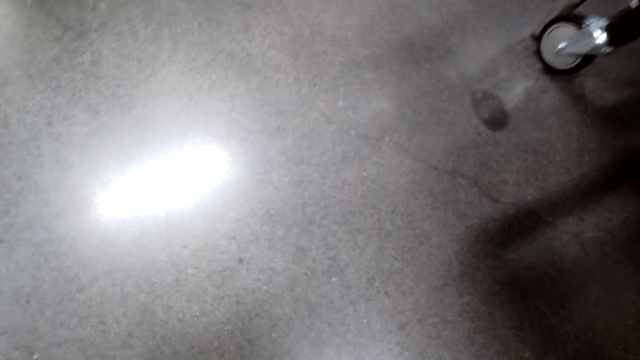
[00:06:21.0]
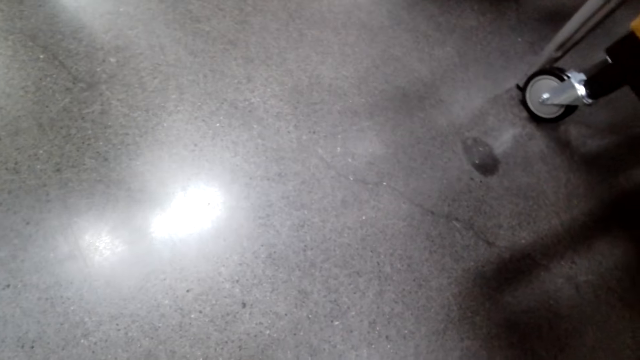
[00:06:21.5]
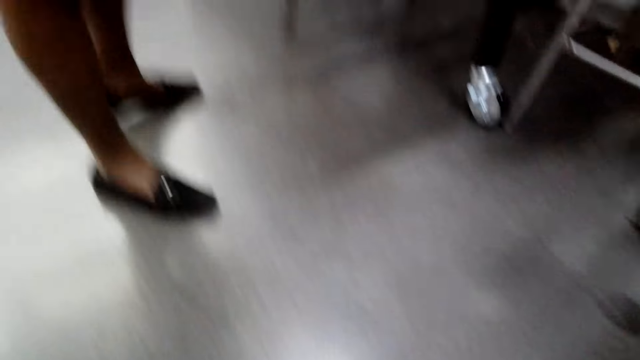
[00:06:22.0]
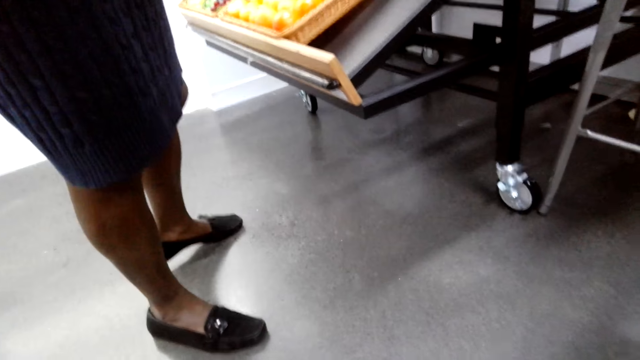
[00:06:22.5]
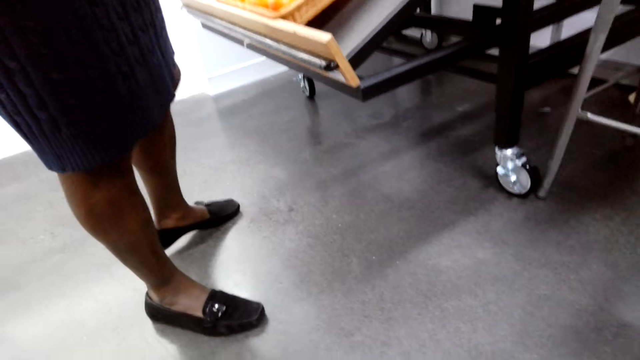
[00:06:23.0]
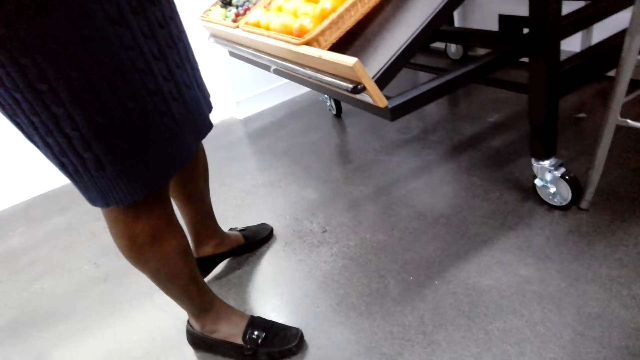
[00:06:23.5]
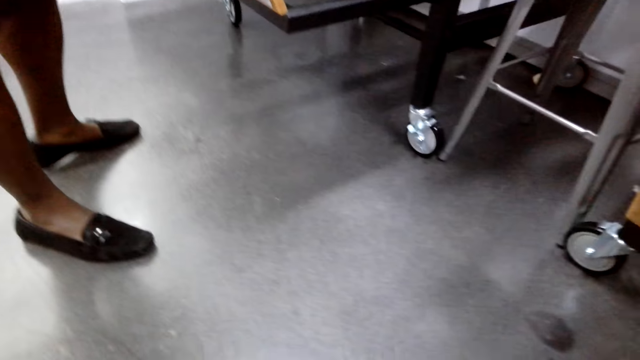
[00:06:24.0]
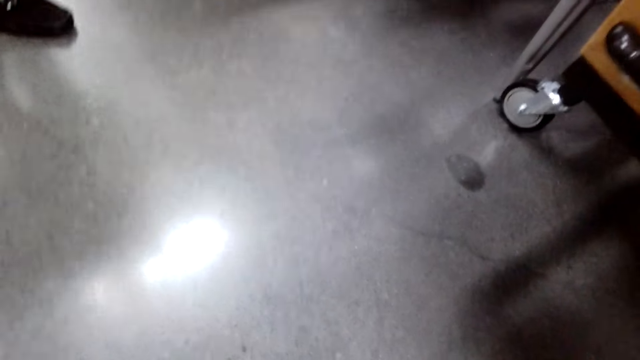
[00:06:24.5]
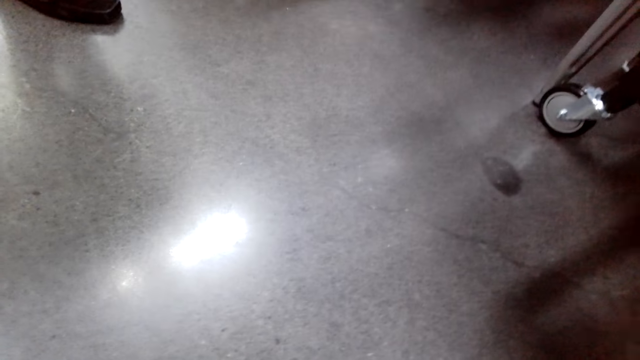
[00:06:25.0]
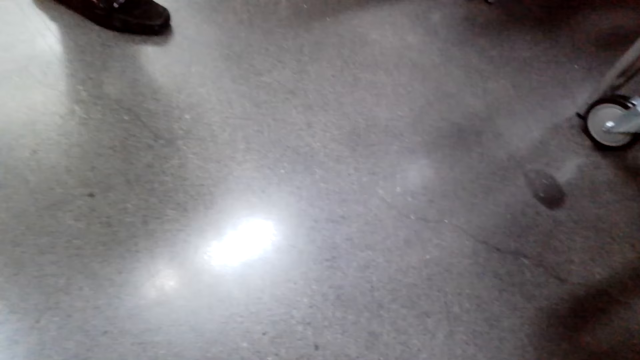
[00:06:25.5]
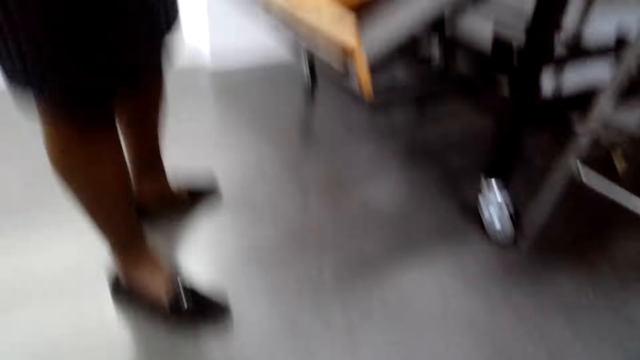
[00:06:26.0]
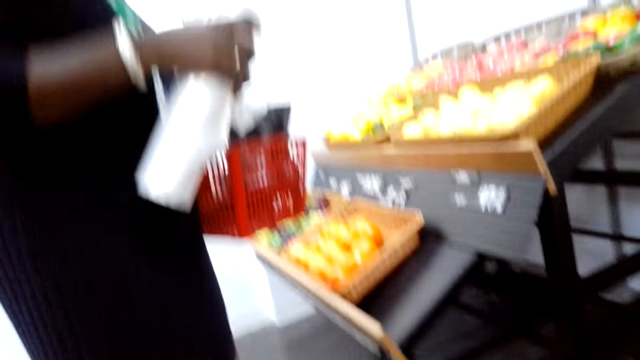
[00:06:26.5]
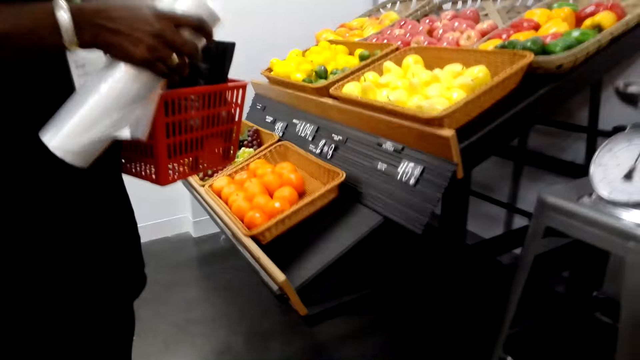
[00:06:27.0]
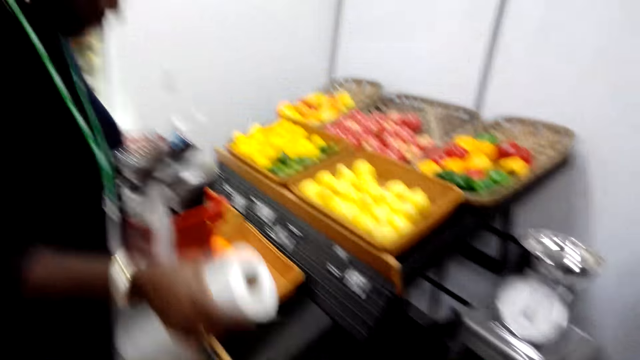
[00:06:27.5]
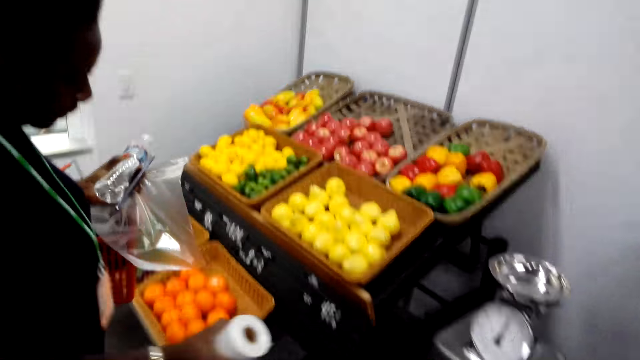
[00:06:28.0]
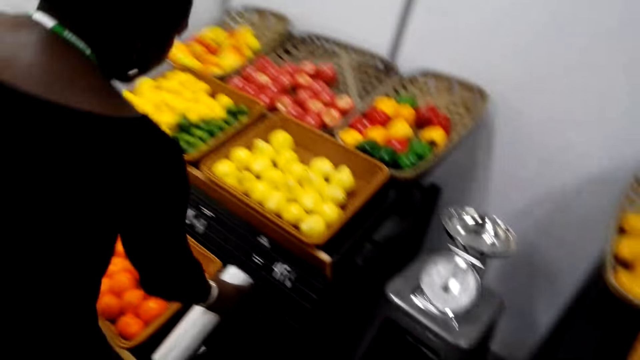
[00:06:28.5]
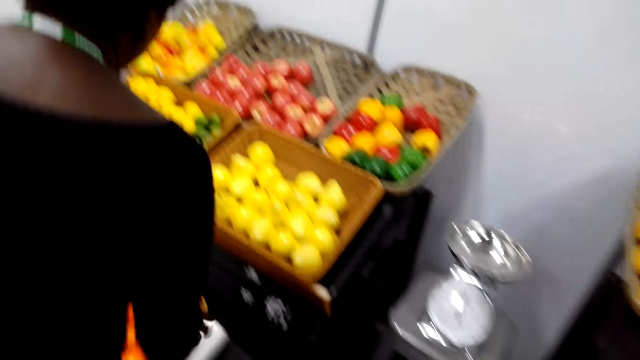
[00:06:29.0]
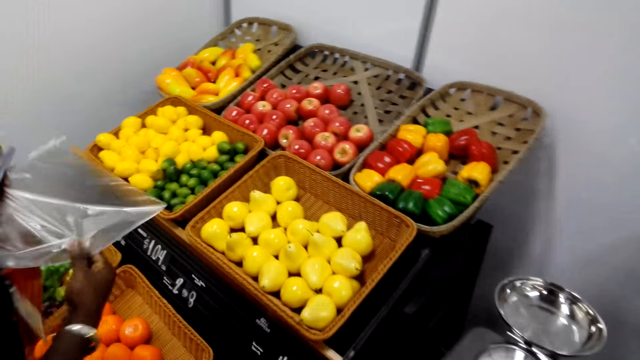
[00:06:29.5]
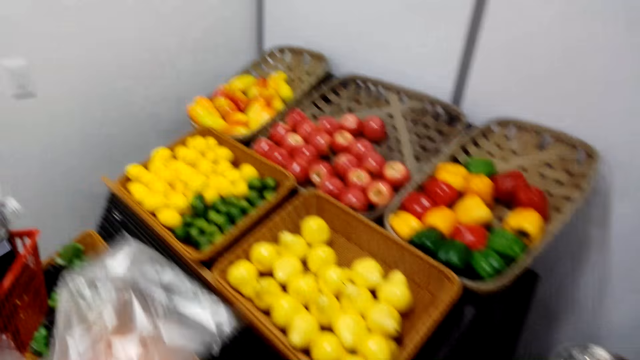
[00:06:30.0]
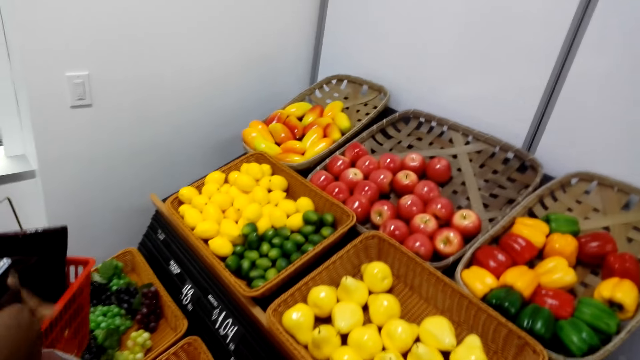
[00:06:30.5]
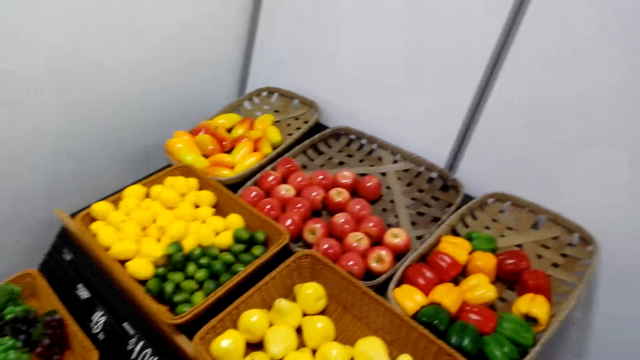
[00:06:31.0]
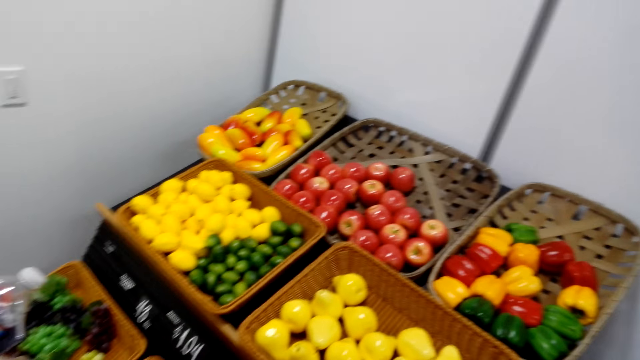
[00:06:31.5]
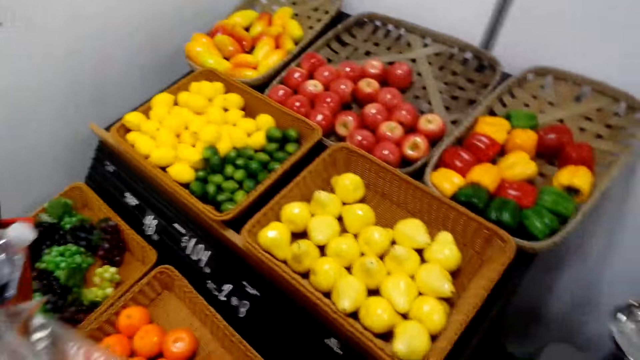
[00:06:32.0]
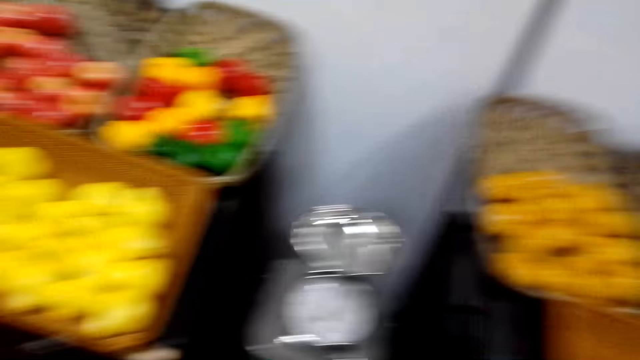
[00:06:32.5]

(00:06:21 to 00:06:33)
A man talks to a lady. The lady picks up a polythene bag. Another man cuts the foil paper. The lady puts the roll of polythene bag on the shelf. The other man puts down the foil paper and holds the paper. The camera wearer looks at the vegetables.

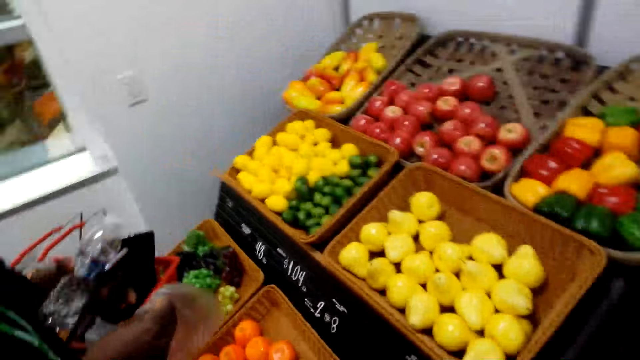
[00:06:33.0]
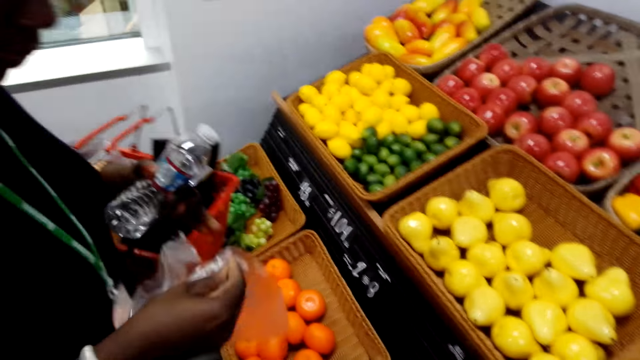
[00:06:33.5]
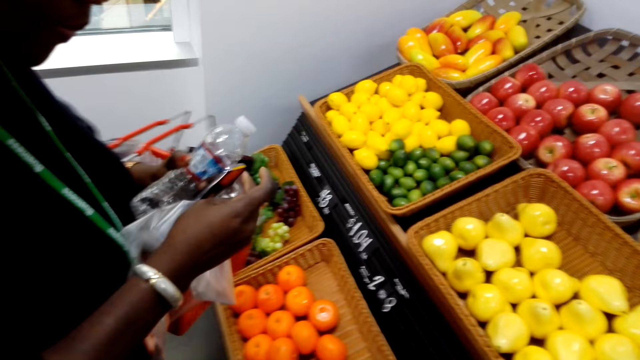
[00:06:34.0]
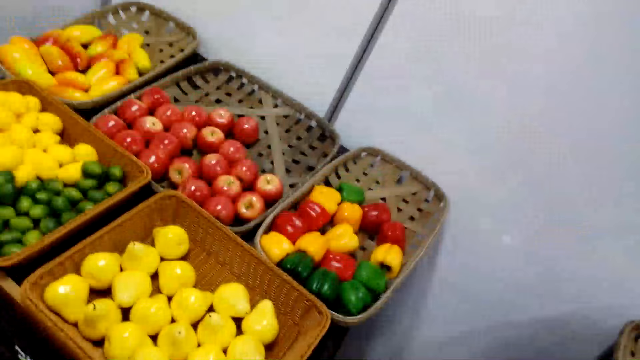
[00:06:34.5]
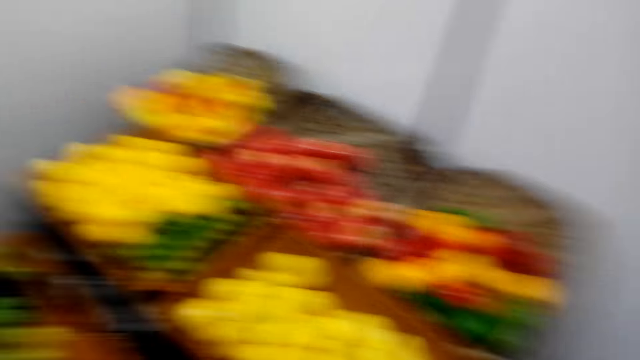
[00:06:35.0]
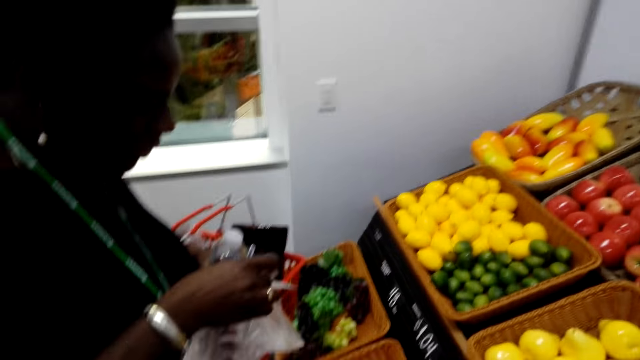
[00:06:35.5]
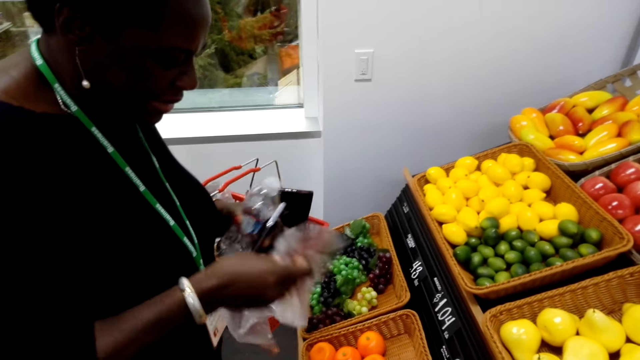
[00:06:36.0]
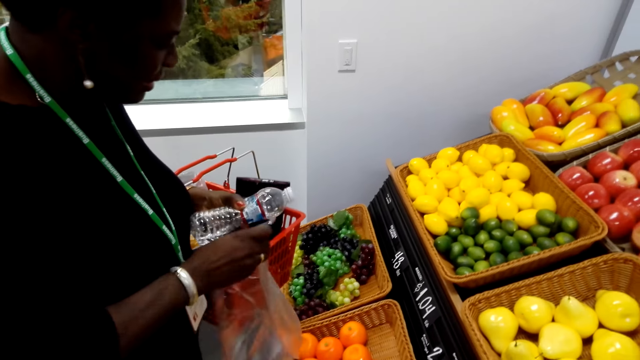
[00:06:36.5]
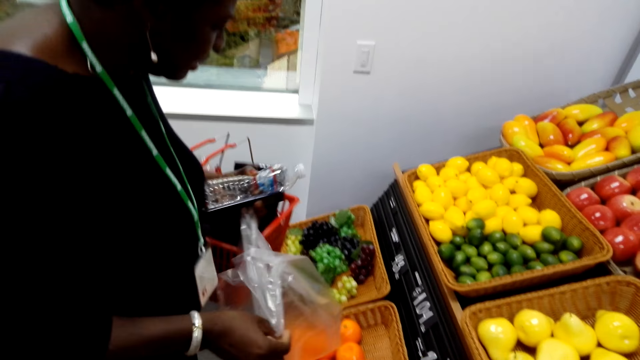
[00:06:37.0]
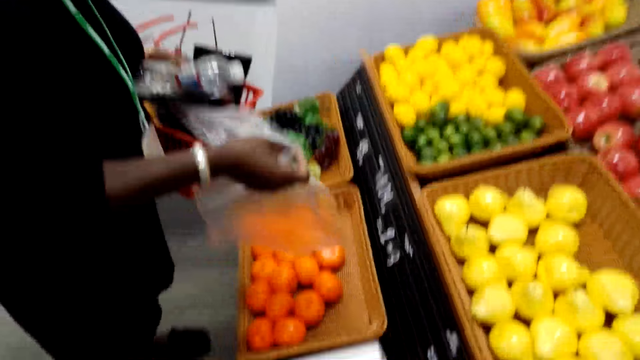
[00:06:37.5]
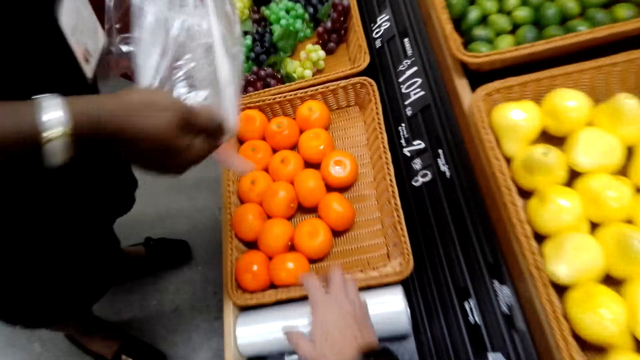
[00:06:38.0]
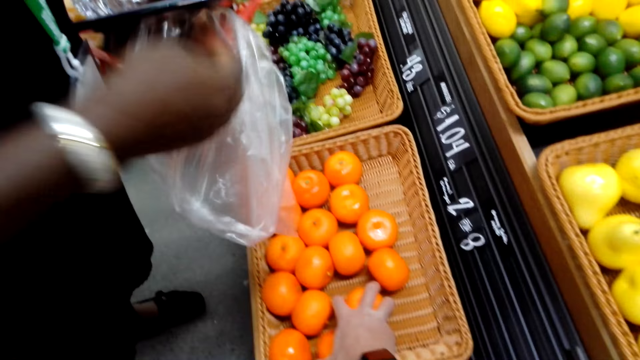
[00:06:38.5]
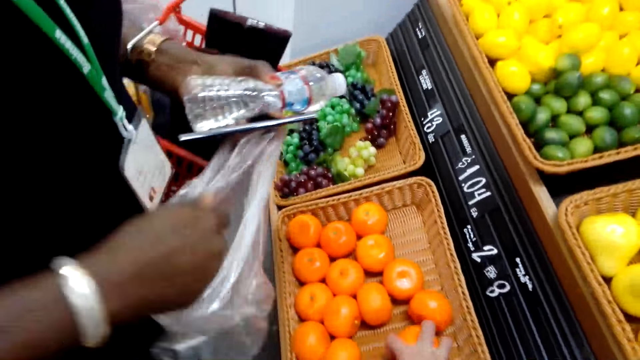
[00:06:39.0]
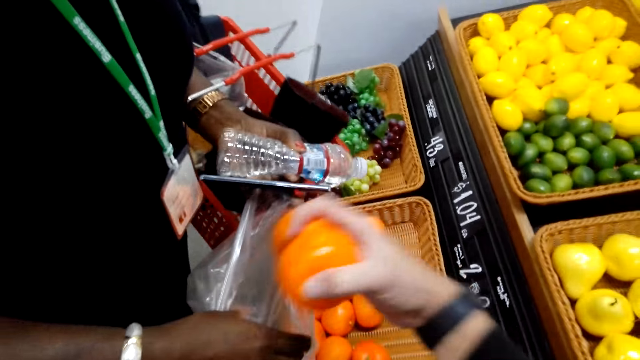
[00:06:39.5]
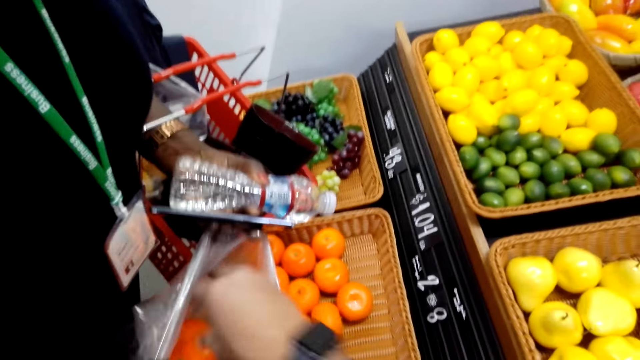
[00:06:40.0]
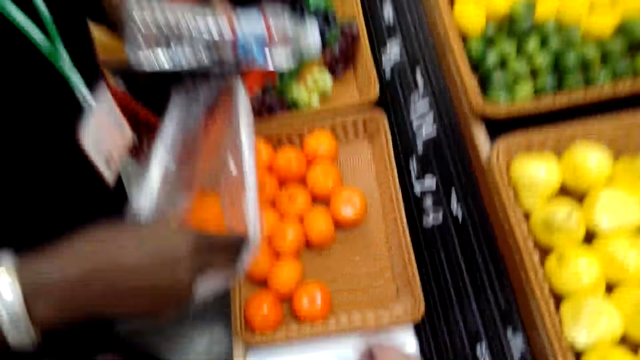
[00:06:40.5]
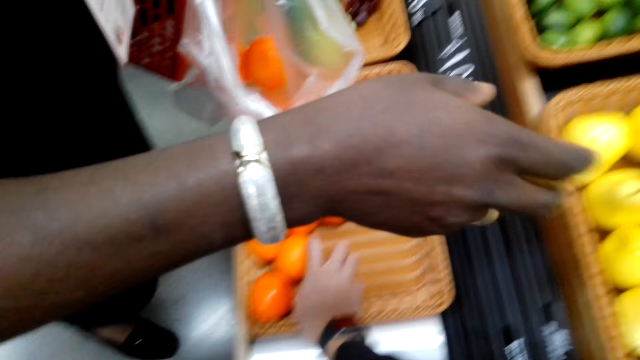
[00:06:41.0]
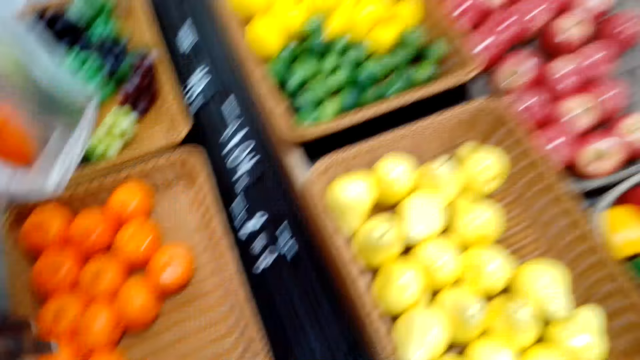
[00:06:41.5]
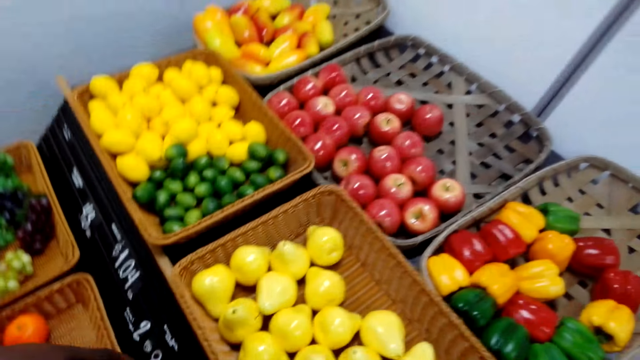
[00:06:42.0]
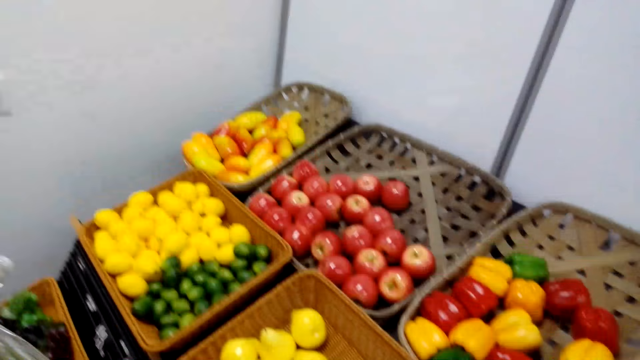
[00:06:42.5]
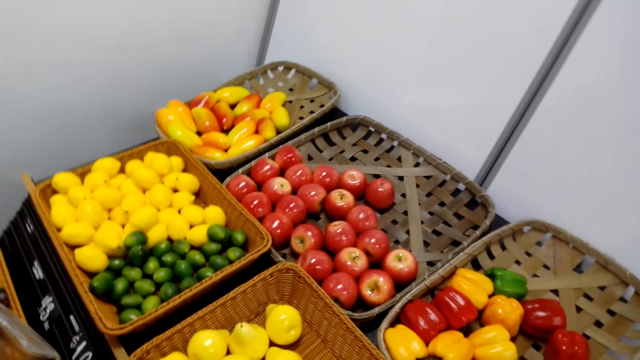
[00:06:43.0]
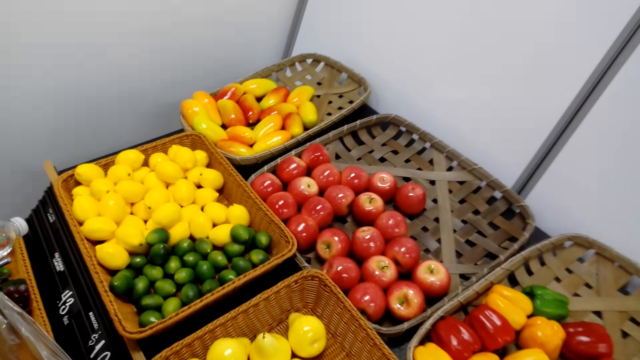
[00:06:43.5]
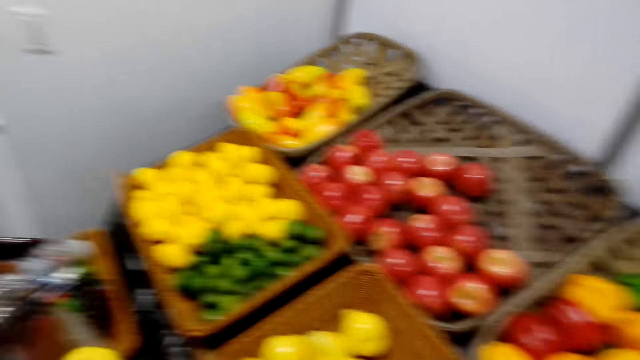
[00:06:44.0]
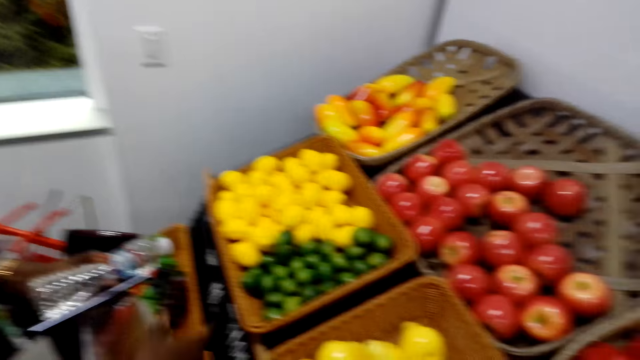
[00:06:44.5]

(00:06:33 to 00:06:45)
A lady opens a polythene bag. A man holds the paper. The camera wearer puts the vegetables in the paper. Another man picks oranges. The lady inserts a hand in the polythene bag. The second man puts the oranges in the polythene bag. The lady holds the polythene bag. The second man picks oranges. The lady points at something. The camera wearer looks at the vegetables.
